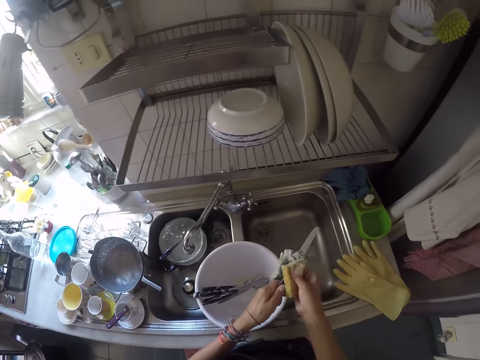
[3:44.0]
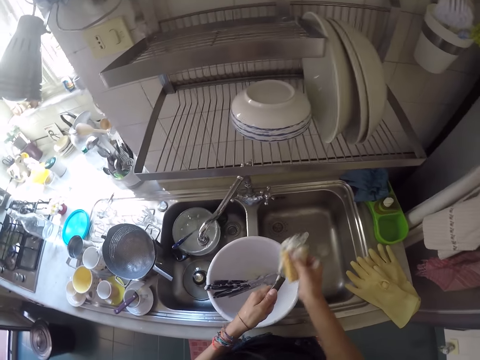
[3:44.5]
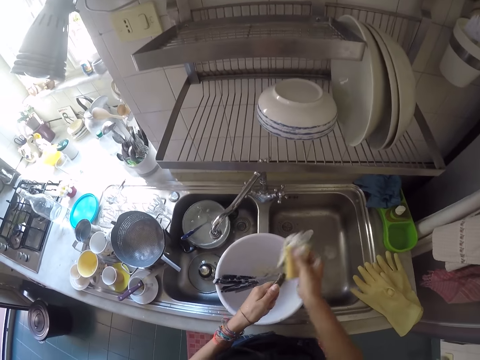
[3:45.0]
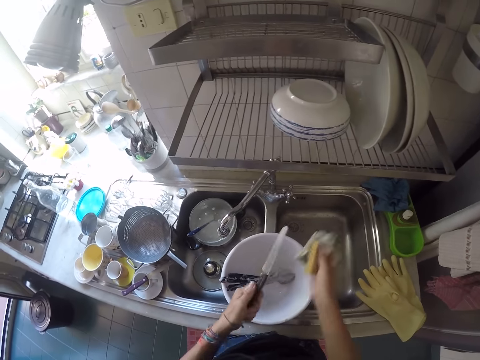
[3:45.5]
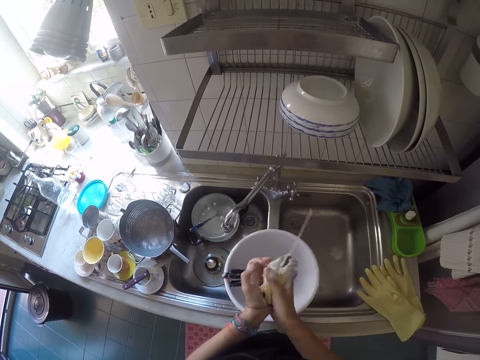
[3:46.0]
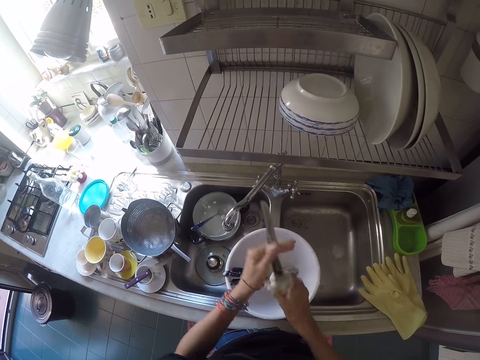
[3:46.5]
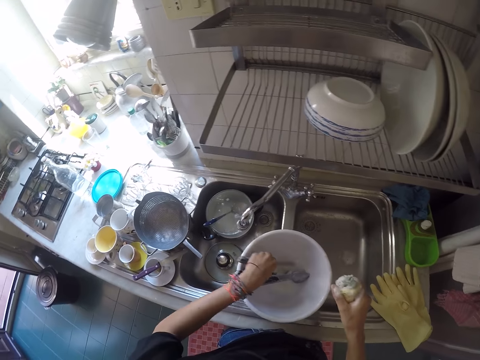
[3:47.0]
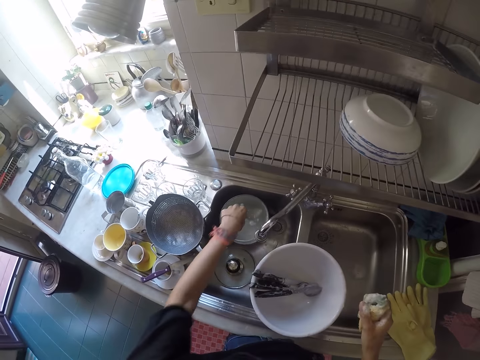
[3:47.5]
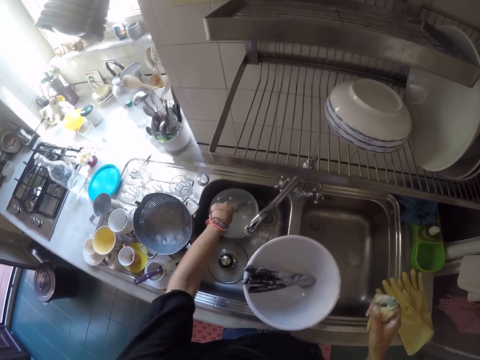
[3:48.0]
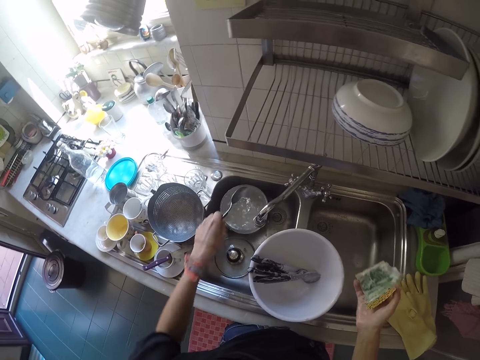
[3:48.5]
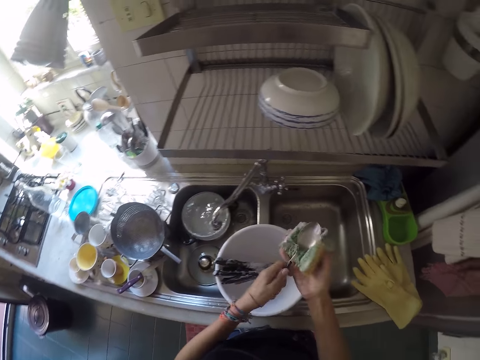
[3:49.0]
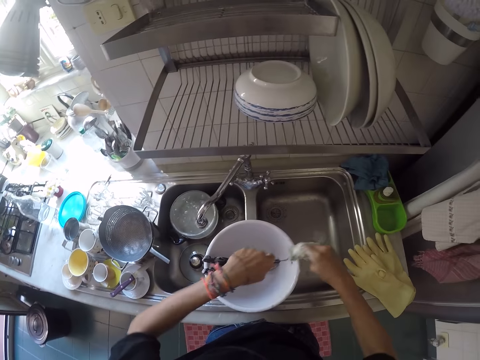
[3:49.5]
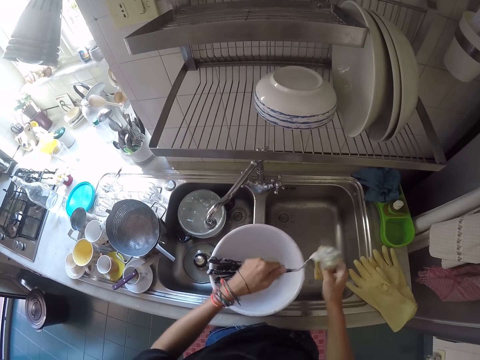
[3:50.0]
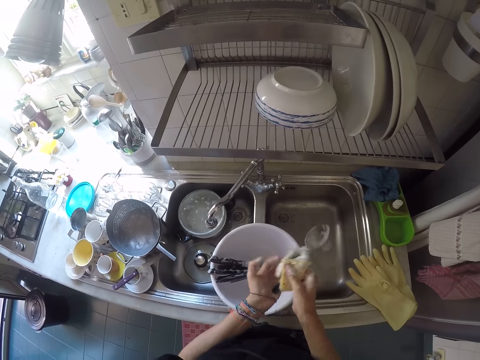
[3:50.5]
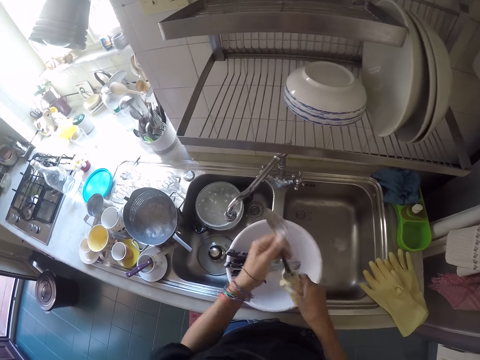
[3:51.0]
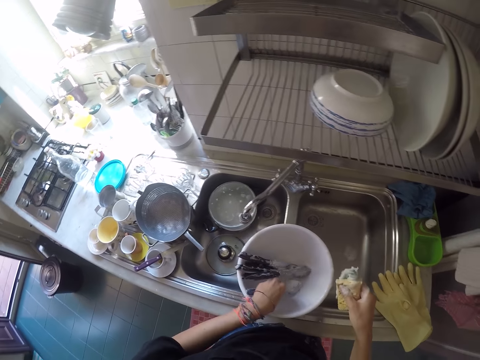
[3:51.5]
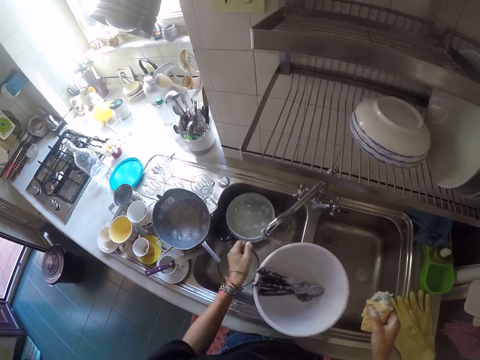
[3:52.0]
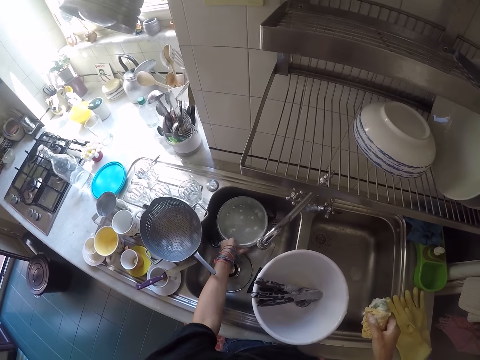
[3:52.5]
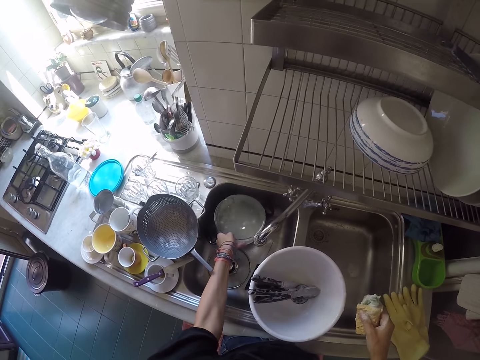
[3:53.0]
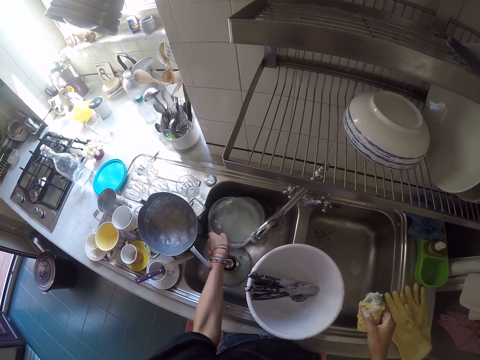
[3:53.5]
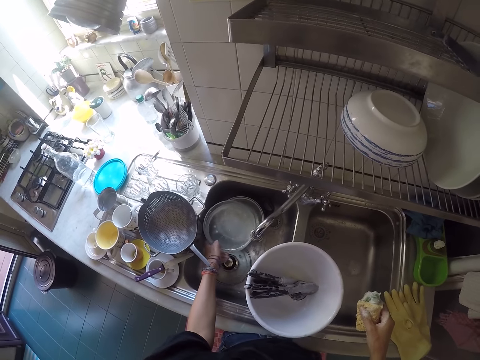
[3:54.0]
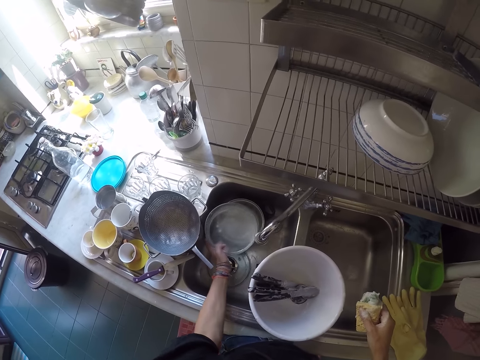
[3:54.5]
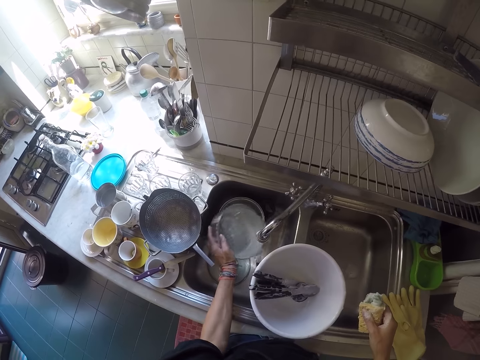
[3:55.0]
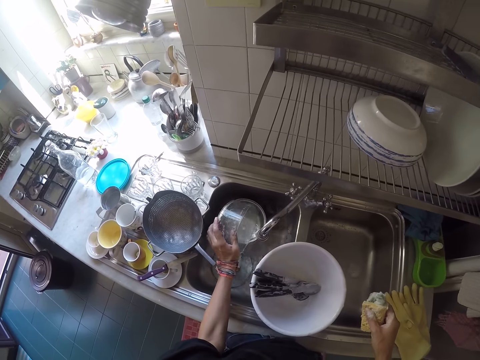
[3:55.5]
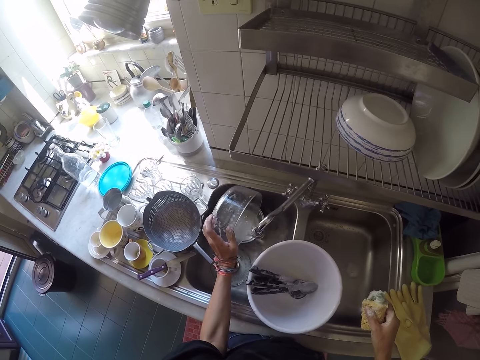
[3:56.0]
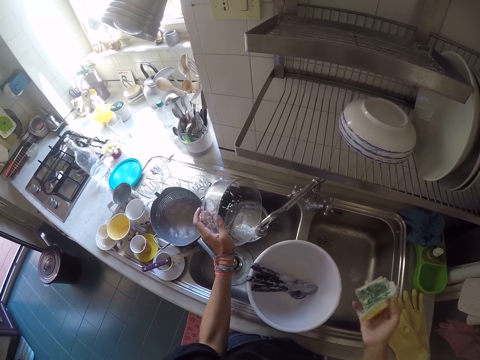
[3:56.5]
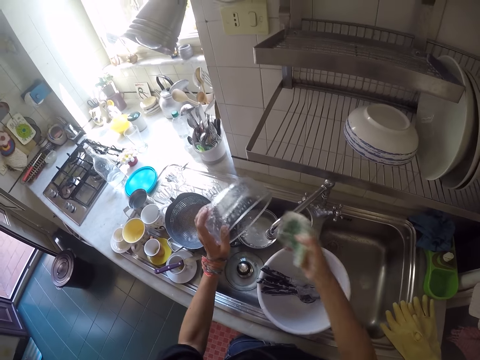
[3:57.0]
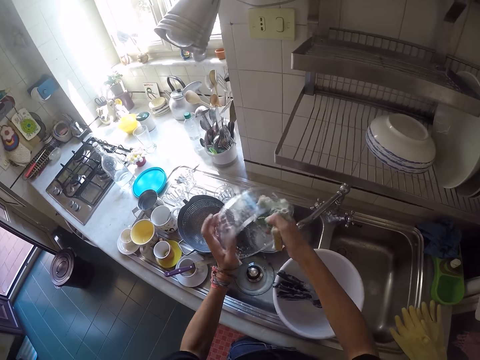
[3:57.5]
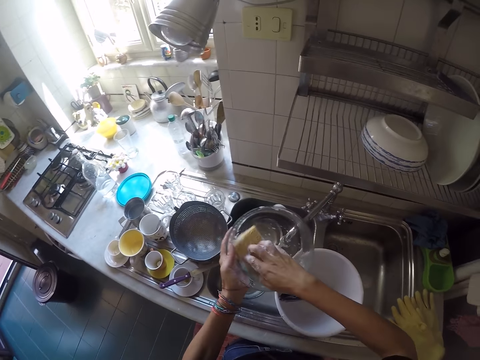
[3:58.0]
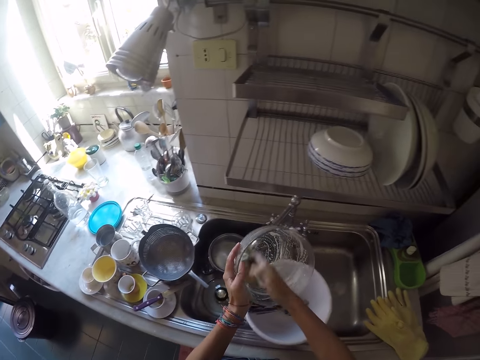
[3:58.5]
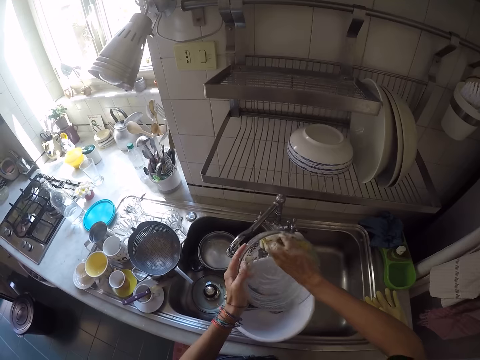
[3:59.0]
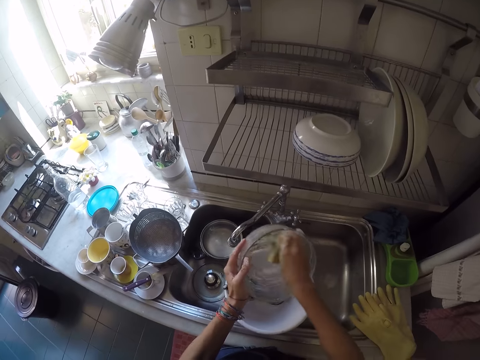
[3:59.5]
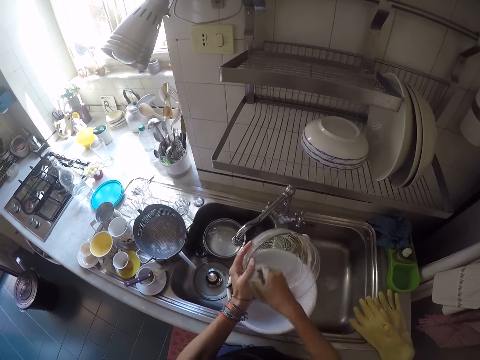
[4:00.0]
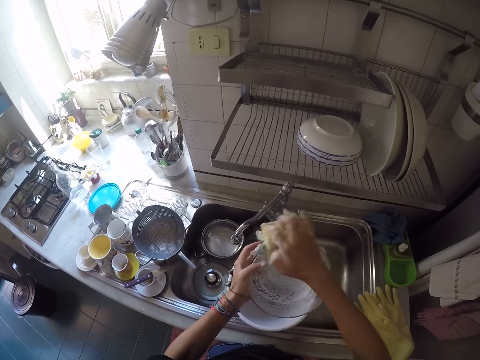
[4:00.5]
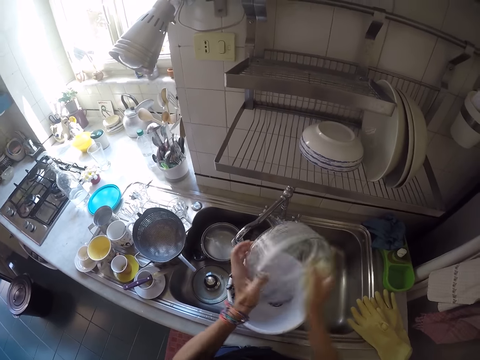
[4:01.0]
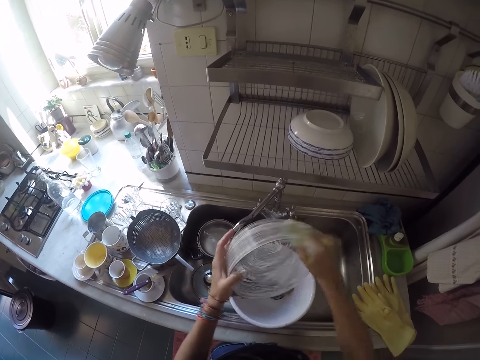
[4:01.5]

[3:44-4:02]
The camera wearer washes the knife with the sponge. He drops the knife in the bowl. He picks up a spoon from the bowl in the kitchen sink. He washes the spoon with the sponge. He drops the spoon in the bowl. He picks up the bowl from the kitchen sink with his left hand. He pours the water in the bowl in the kitchen sink. He washes the bowl with the sponge.

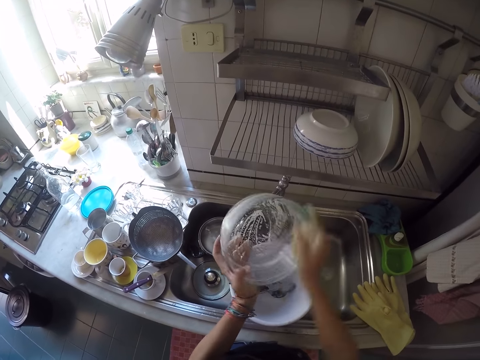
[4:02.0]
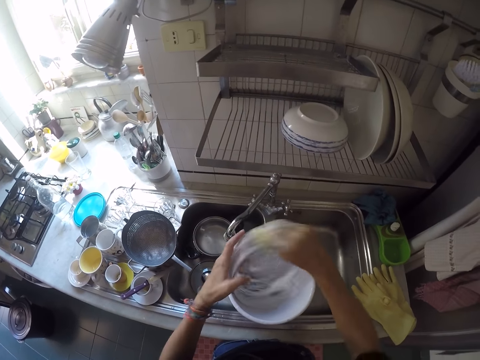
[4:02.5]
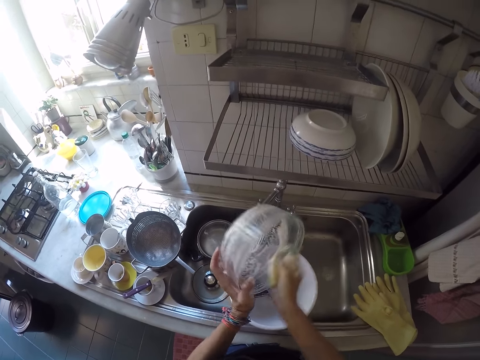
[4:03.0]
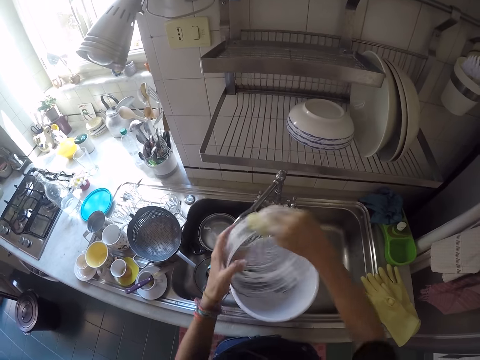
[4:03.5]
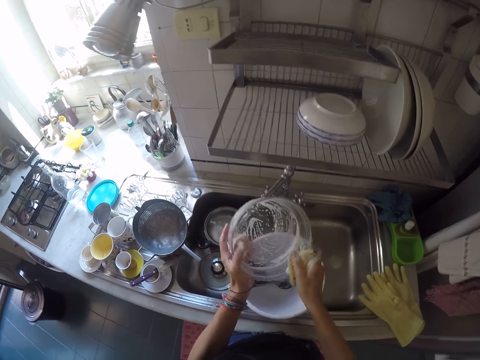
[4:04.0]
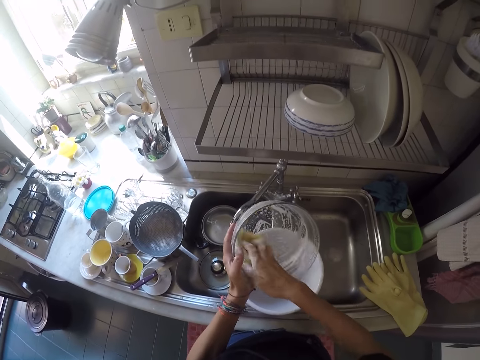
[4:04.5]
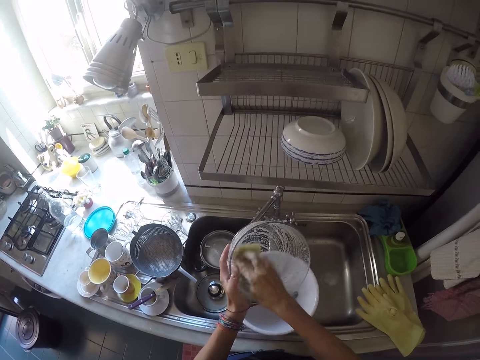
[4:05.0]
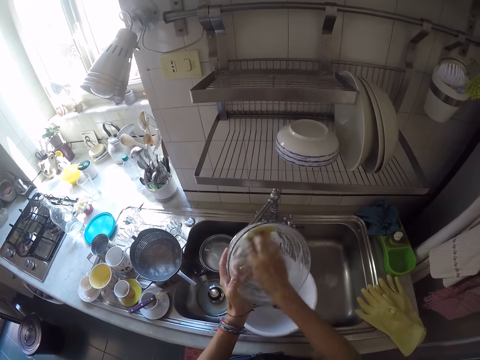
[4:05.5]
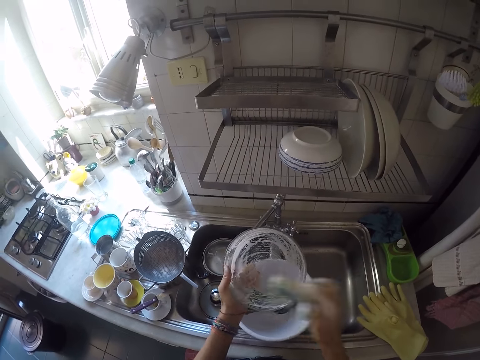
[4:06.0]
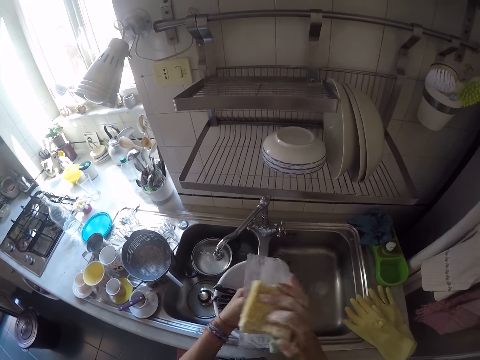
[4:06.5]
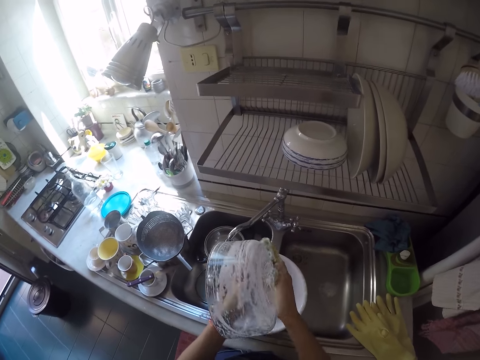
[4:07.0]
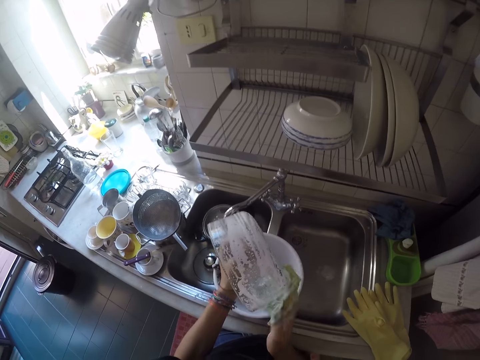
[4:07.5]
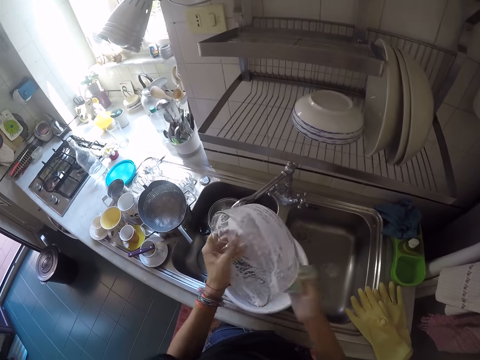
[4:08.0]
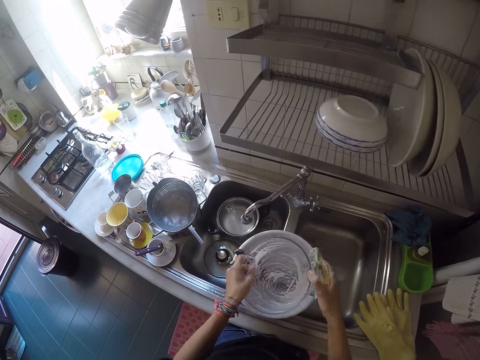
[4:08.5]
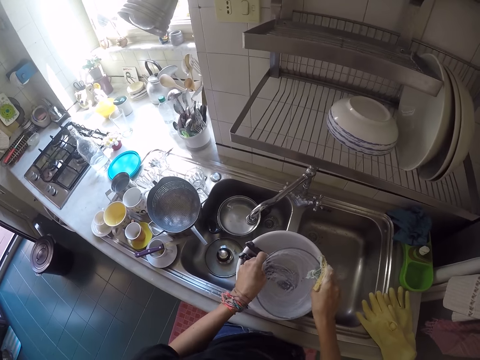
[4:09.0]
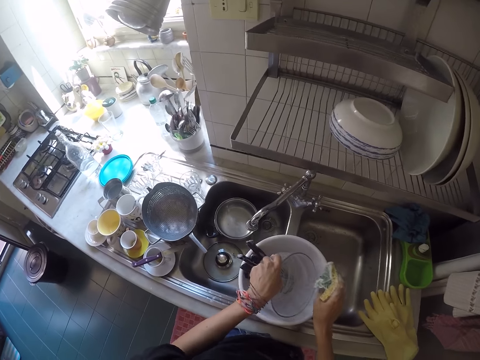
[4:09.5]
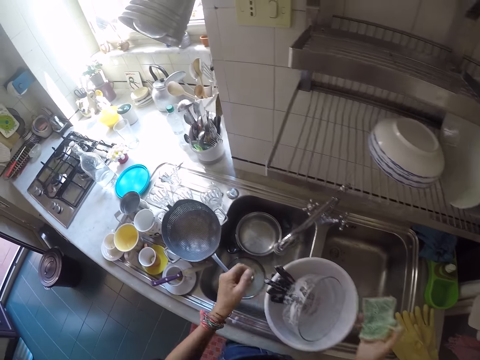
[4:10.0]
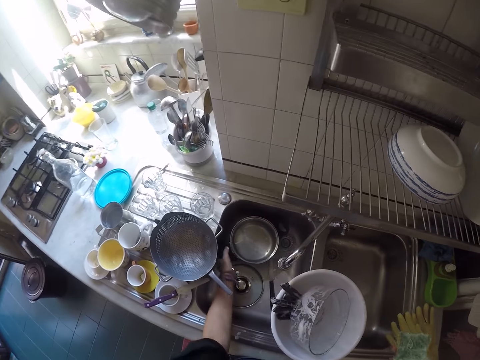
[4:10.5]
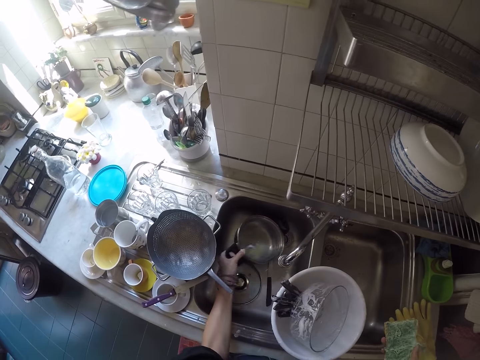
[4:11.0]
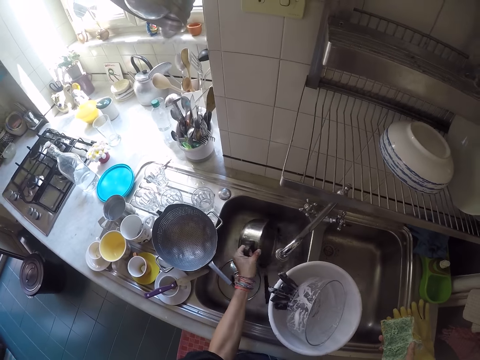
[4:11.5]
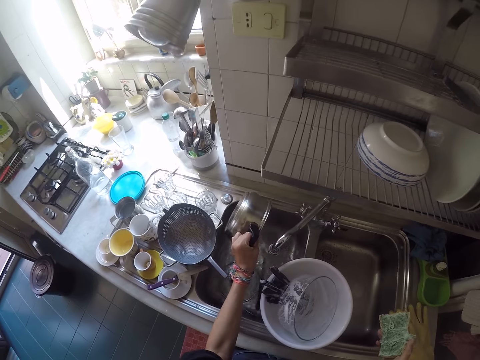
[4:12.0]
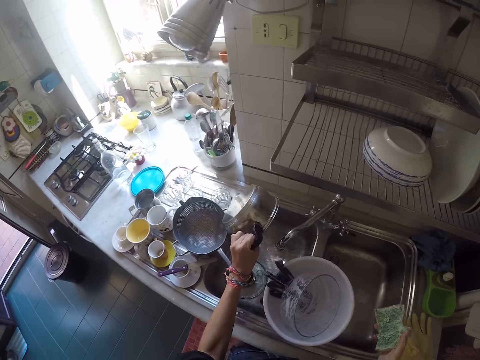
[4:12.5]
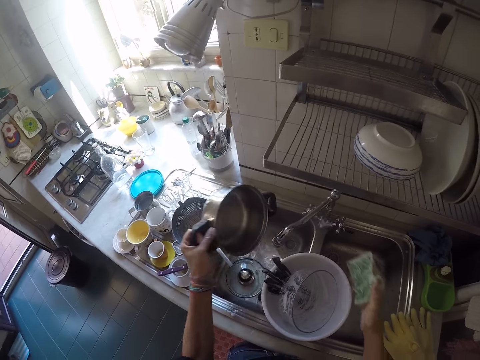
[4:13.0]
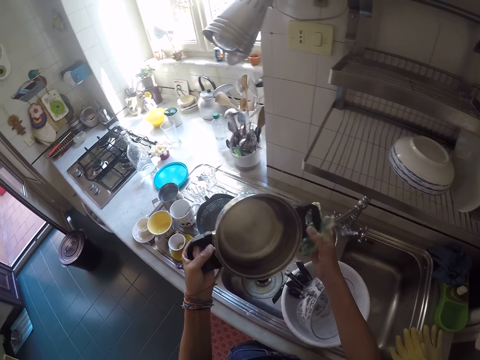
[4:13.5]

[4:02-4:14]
The camera wearer drops the bowl in the bowl. He picks up another bowl from the kitchen sink with his left hand. He pours the water in the bowl into the kitchen sink.
